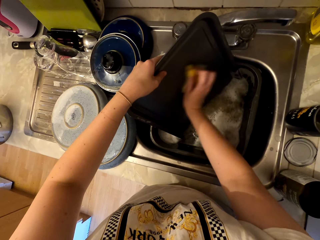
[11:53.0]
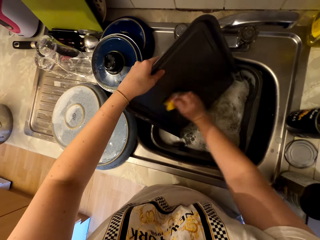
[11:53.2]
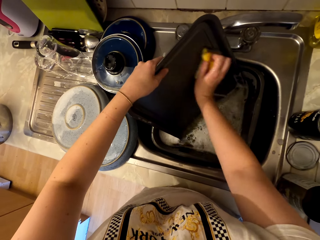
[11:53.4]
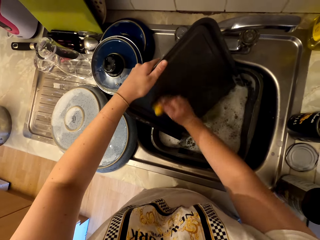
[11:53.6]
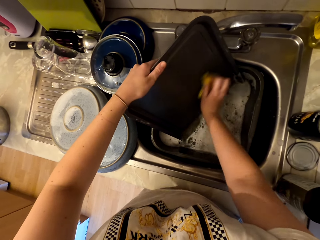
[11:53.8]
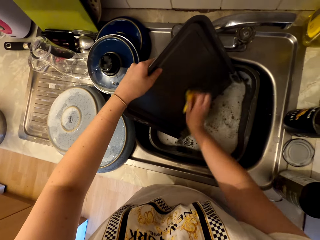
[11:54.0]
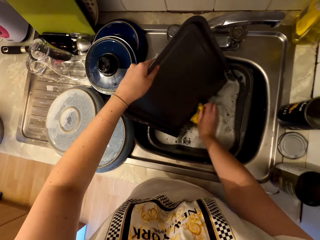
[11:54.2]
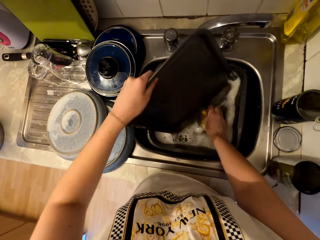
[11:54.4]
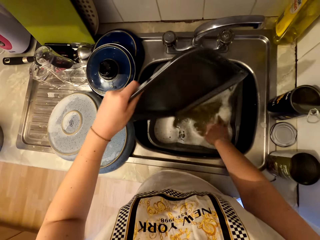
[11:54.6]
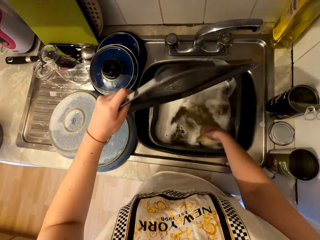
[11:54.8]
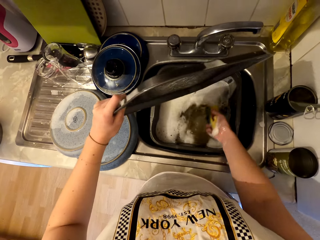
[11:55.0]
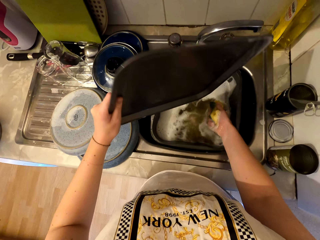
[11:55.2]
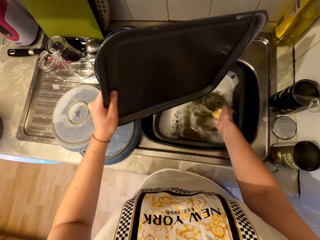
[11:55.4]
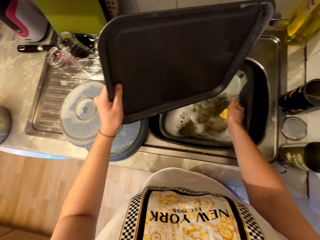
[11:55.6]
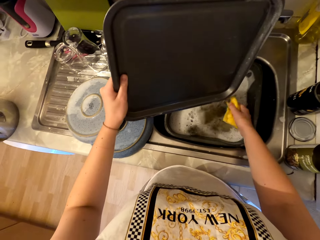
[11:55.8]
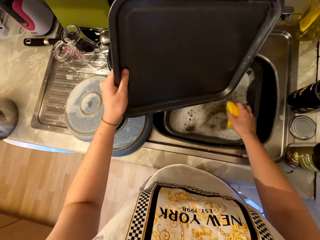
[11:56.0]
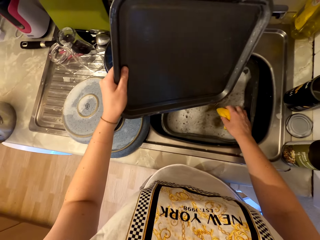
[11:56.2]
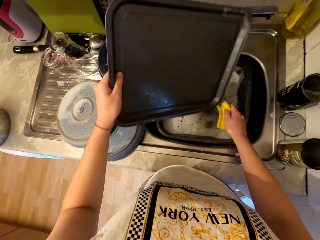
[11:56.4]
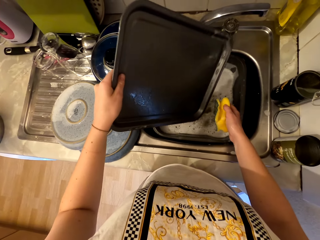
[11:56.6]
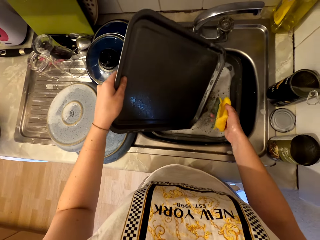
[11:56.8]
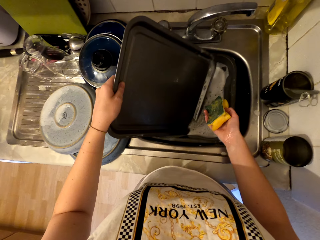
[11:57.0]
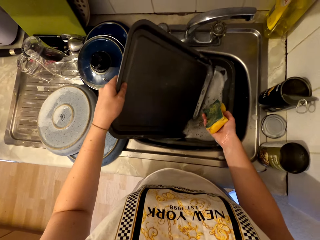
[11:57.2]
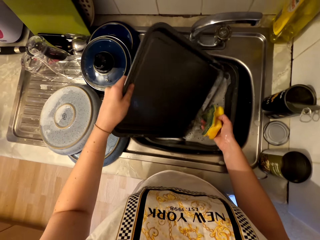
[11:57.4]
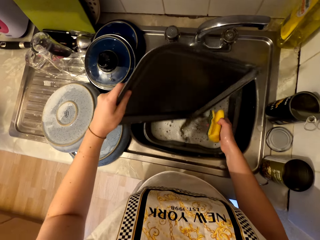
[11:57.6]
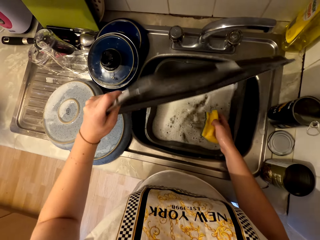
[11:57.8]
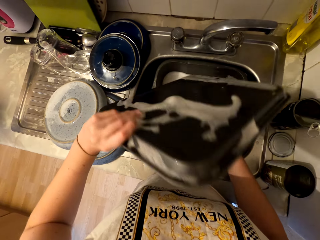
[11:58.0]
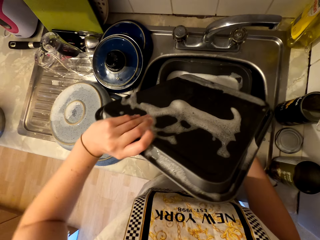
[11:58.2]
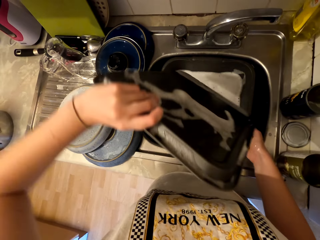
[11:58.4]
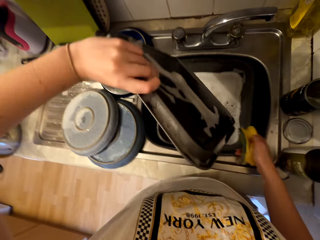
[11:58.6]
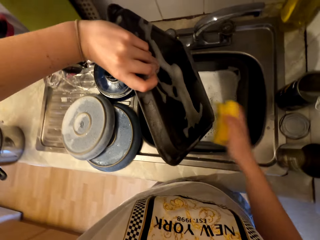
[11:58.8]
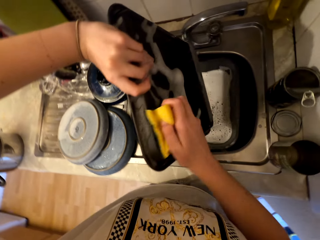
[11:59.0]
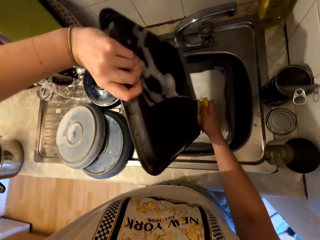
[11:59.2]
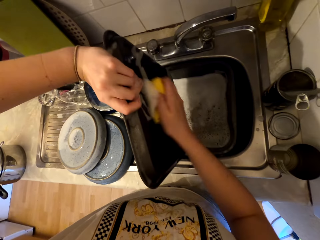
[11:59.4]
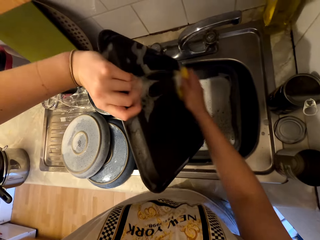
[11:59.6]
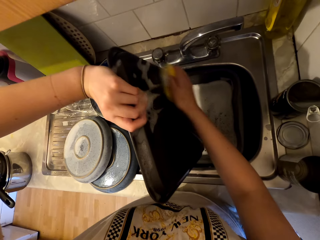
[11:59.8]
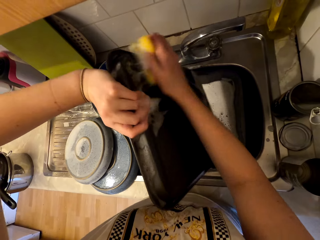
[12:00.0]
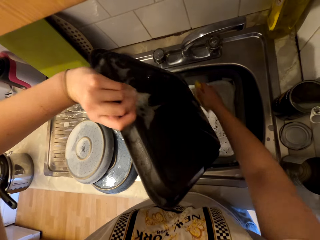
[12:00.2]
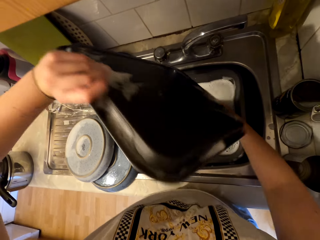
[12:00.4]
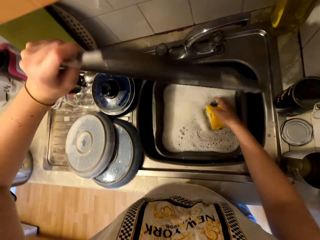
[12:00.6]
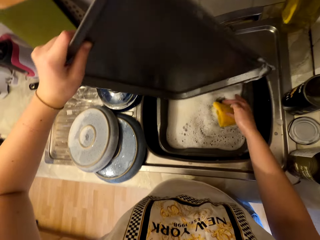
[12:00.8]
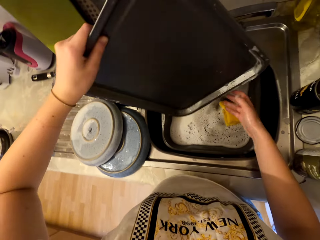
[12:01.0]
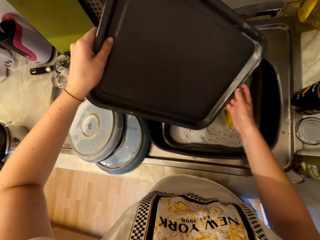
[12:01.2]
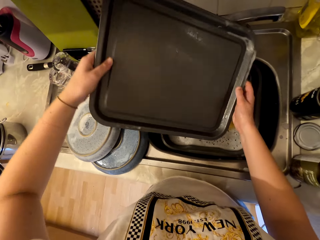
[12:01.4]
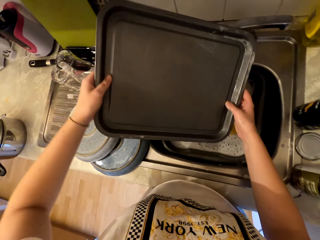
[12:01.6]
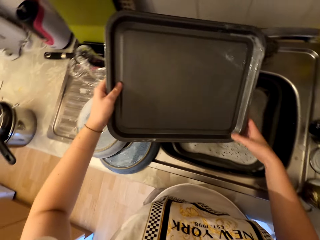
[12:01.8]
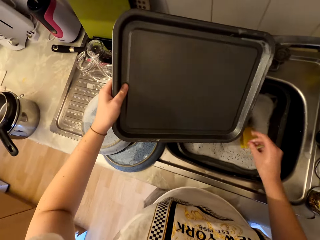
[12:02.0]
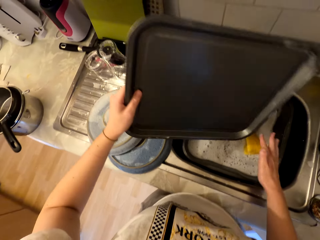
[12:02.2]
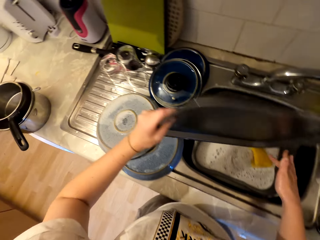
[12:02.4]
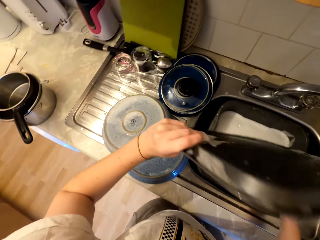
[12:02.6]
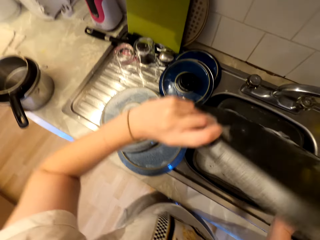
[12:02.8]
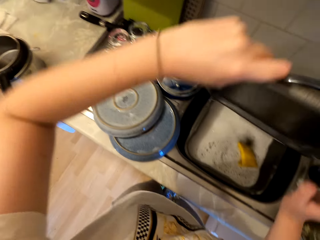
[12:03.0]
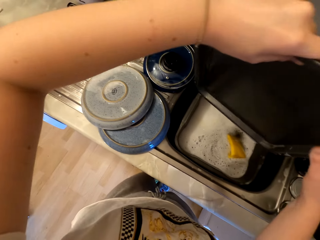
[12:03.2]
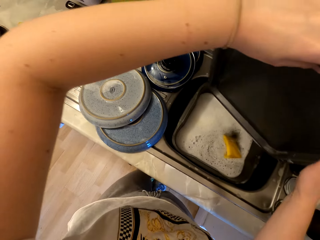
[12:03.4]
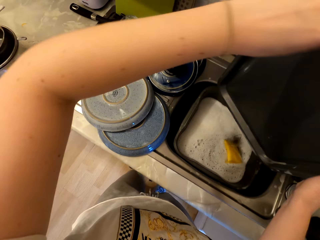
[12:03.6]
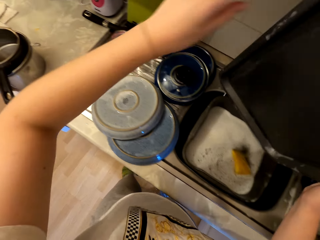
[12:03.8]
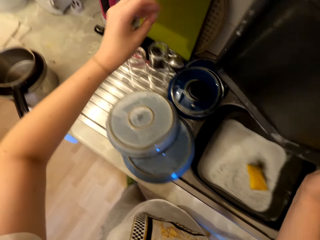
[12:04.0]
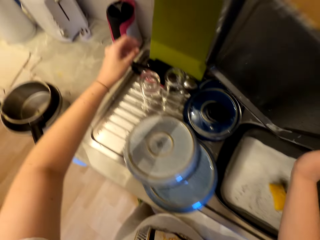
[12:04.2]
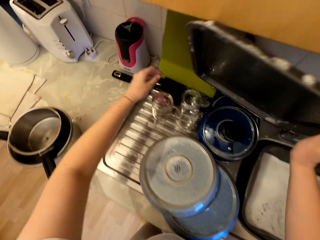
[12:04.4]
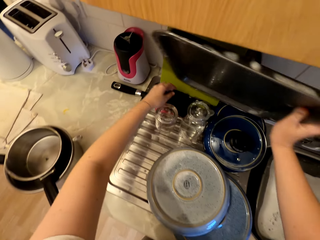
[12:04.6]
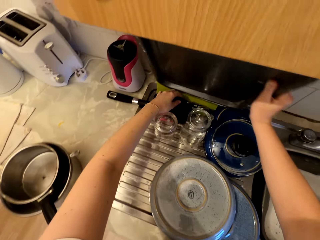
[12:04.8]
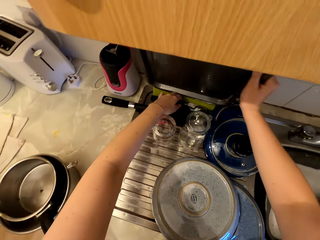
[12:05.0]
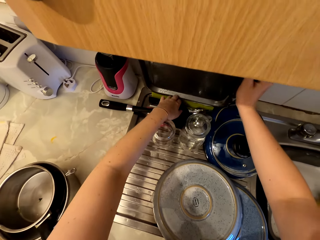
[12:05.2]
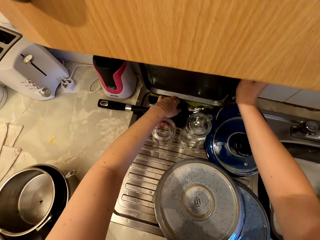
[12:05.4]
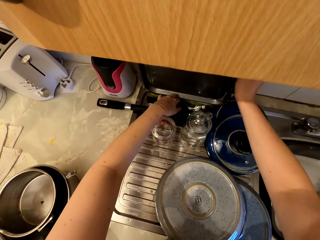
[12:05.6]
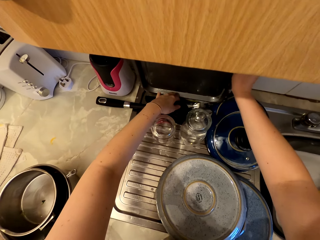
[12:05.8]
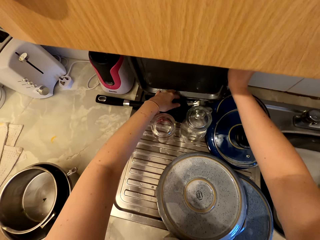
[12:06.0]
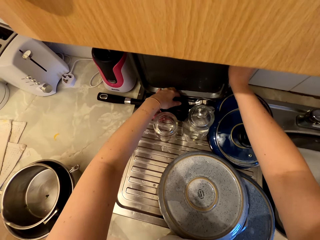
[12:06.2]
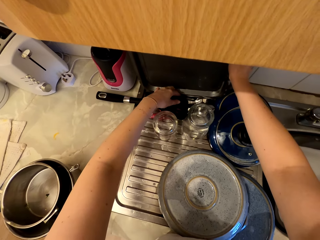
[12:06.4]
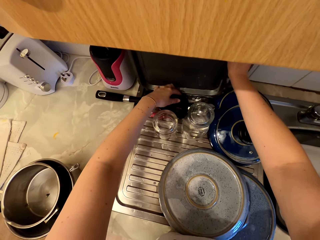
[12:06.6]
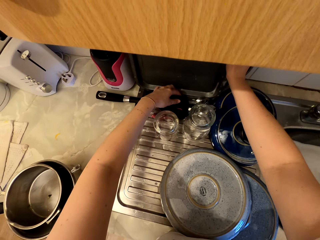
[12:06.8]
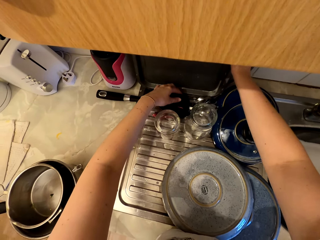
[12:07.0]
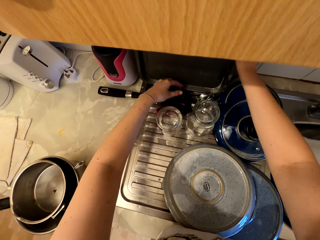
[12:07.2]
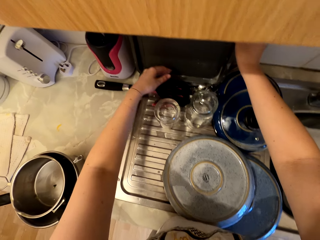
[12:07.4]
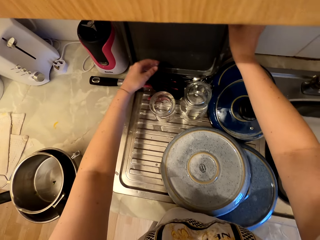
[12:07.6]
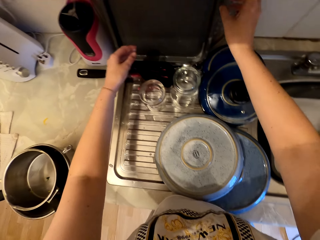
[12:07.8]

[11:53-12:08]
The camera wearer presses the scrubber. They turn the tray and scrub the tray. They hold the tray with both hands. They hang the tray on the counter.

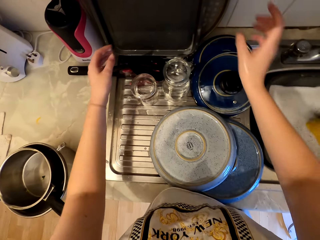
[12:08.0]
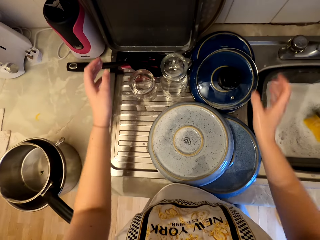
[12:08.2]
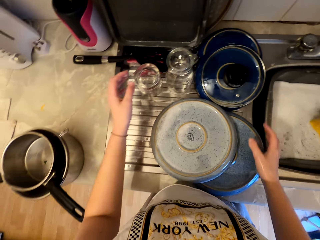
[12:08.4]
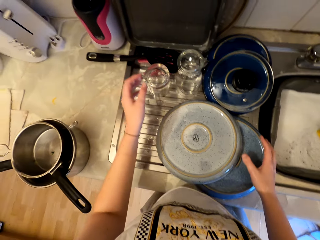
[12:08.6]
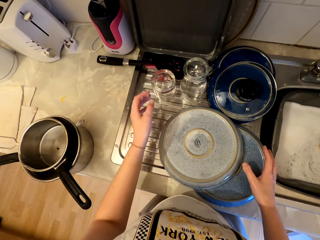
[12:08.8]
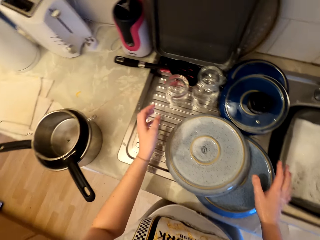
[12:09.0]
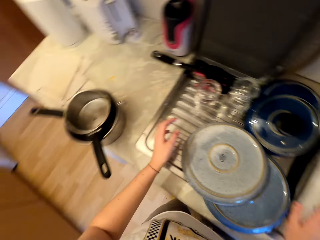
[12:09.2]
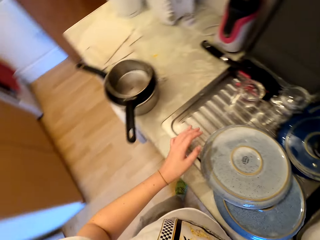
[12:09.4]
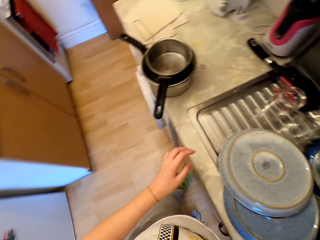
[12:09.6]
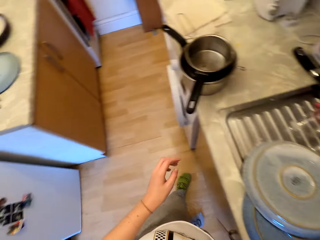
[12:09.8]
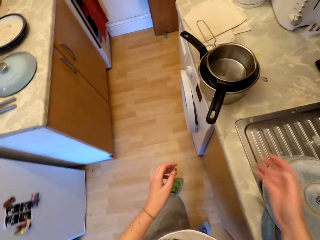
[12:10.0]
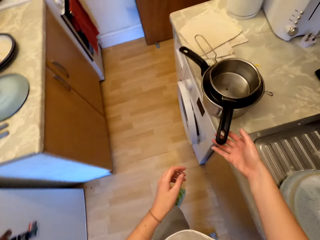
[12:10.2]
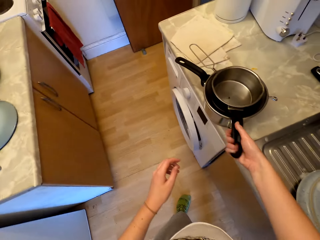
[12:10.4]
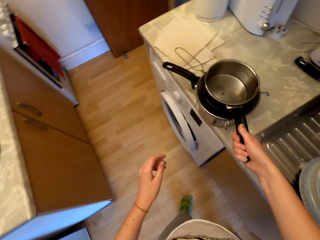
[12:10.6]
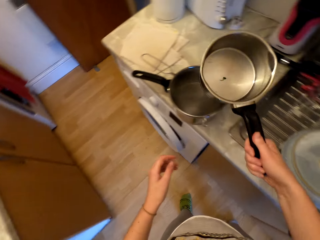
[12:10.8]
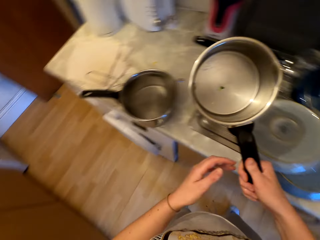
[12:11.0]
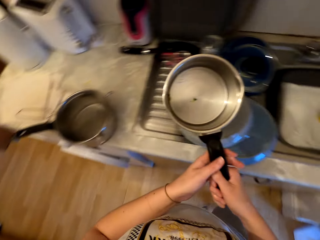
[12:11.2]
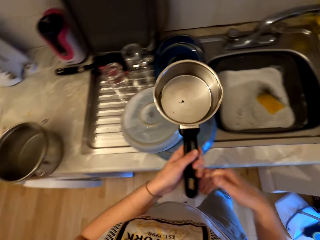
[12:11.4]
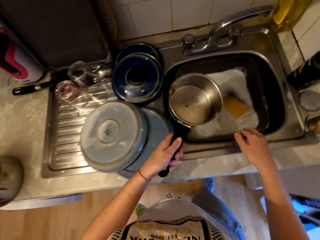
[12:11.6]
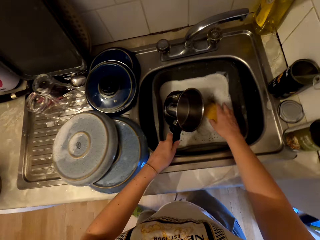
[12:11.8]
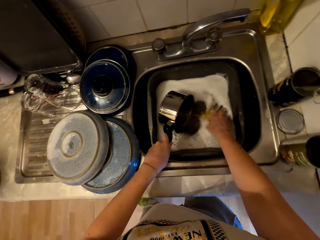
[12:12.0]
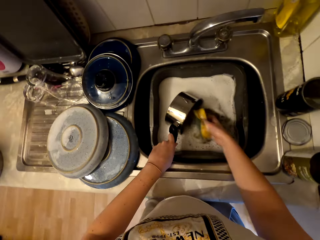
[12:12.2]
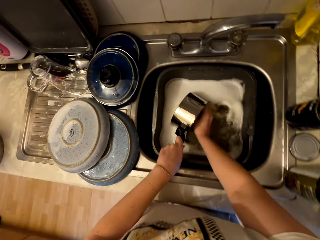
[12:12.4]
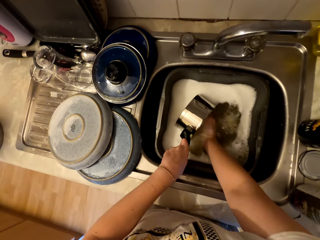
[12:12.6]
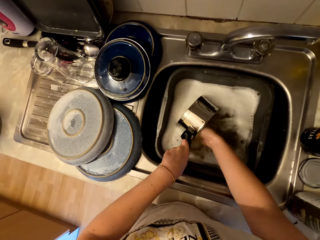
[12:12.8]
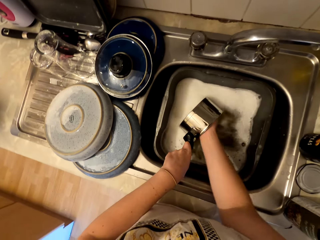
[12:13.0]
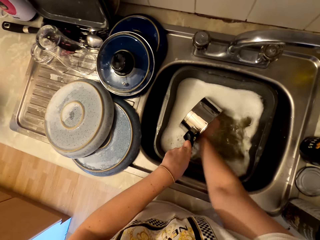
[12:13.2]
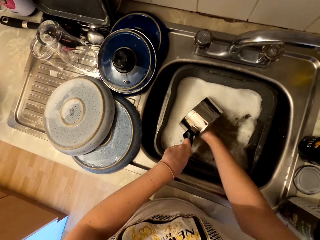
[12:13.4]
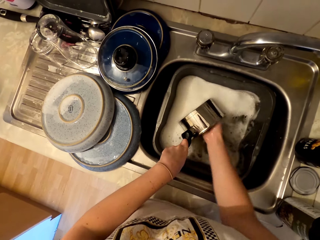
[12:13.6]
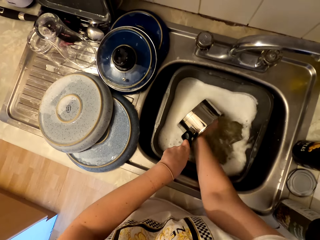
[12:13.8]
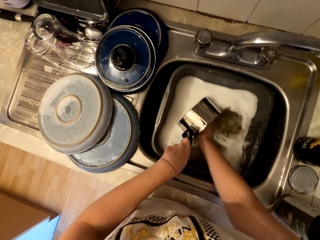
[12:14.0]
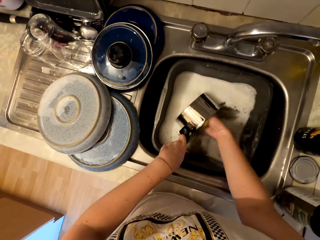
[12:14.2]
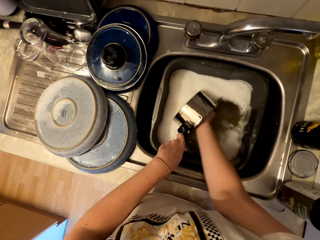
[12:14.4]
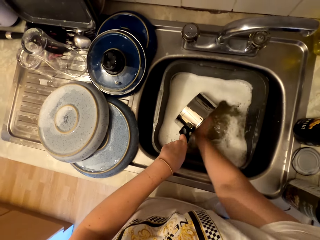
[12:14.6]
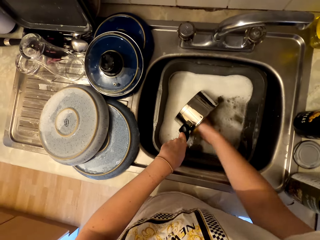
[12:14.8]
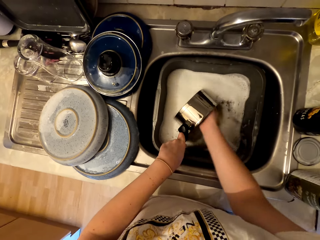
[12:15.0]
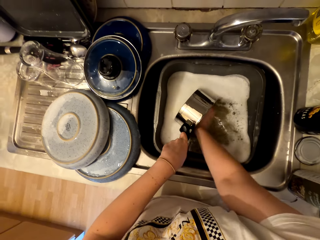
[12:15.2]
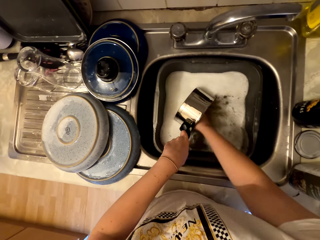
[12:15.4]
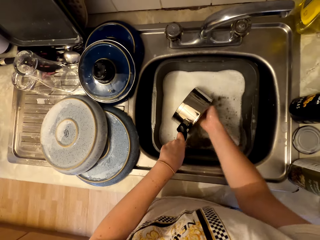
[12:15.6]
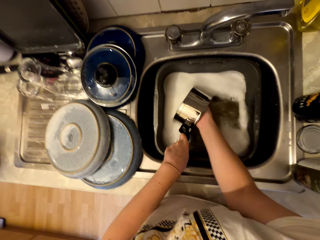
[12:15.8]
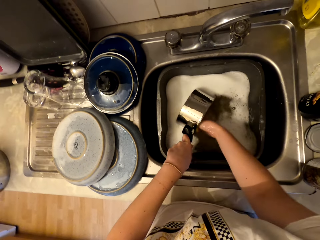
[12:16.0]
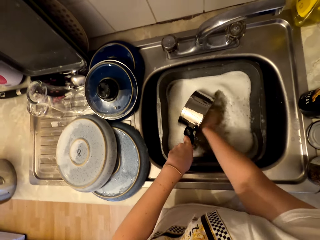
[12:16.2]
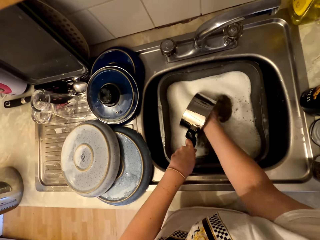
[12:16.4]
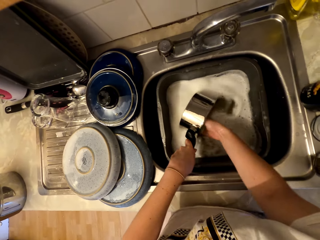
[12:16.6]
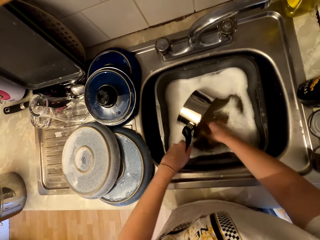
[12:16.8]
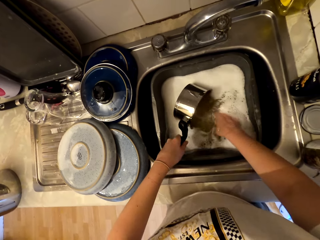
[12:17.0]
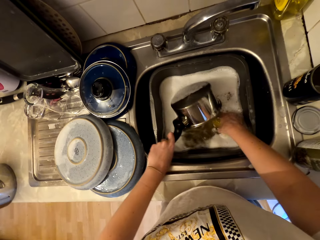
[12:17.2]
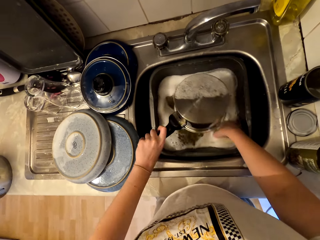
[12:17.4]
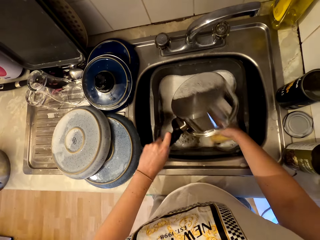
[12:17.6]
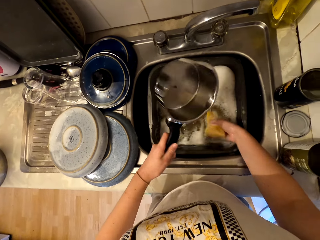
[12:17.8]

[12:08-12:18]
The camera wearer moves around. They hold a cooking pot. They pick up the sauce pan from the counter. They place the cooking pot in water. They wash the sauce pan in the sink.
